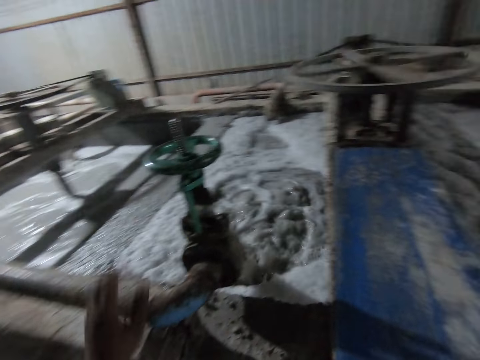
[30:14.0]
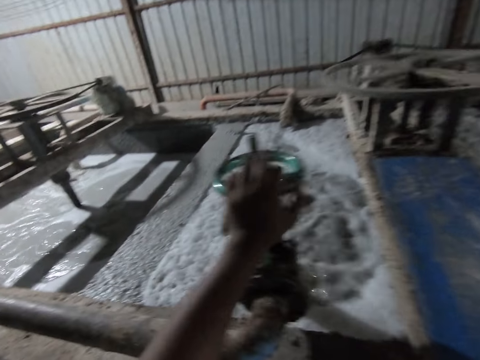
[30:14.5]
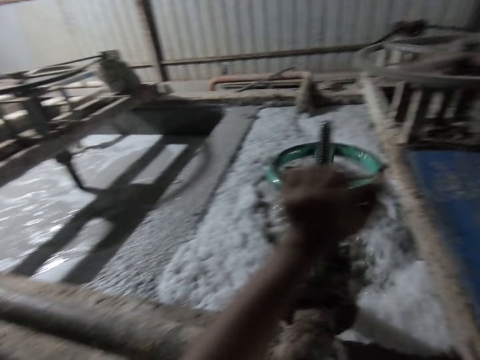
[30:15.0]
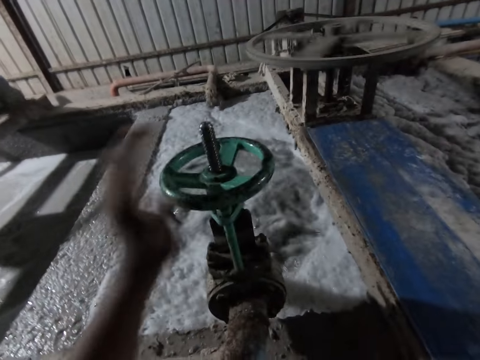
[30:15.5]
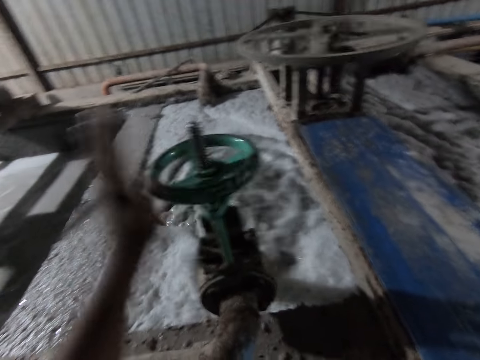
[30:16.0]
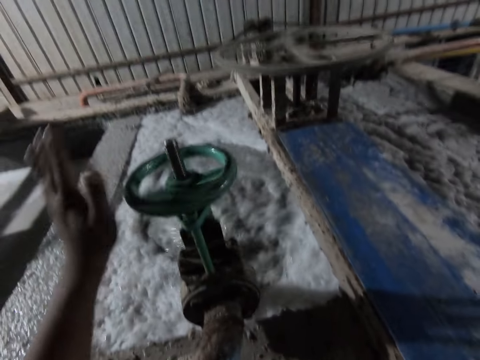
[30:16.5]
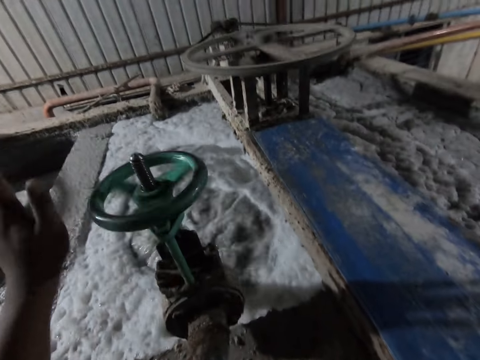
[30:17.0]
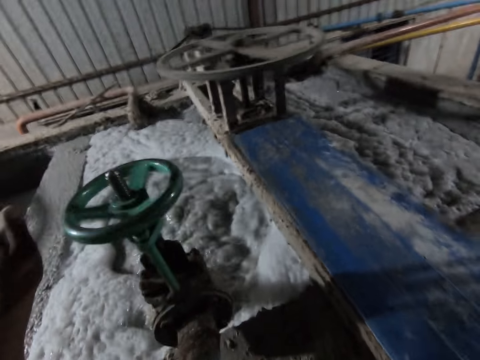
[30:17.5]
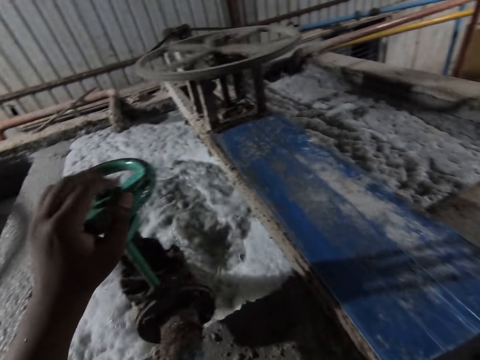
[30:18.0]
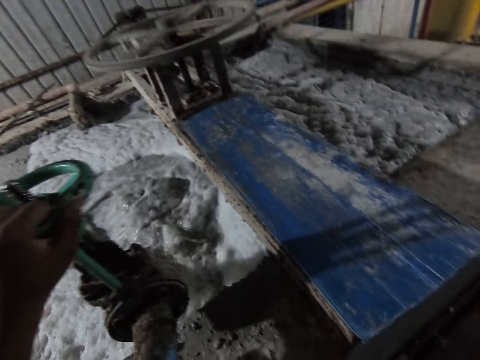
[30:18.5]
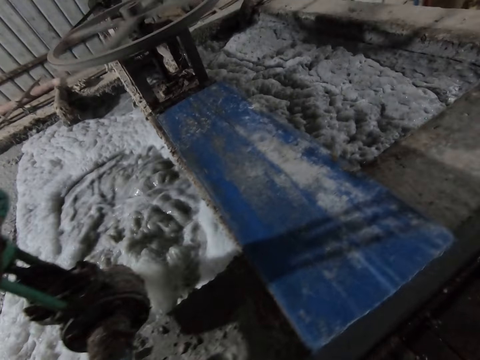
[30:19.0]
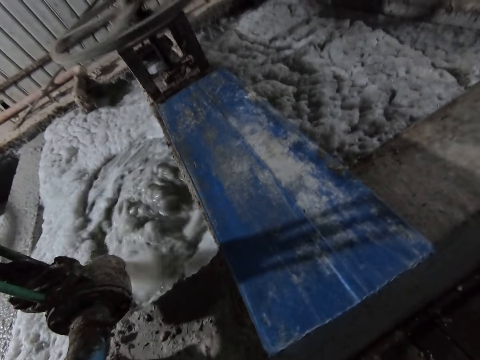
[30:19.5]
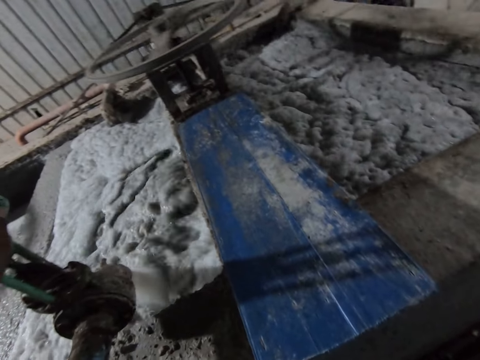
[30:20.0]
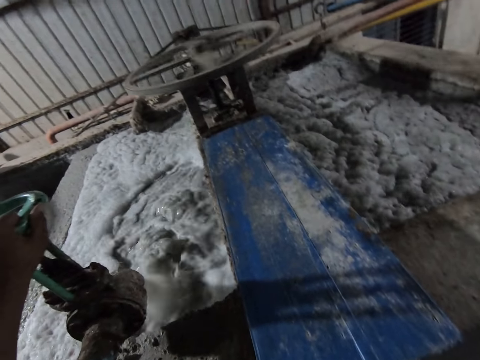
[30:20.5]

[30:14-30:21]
The camera wearer adjusts the flow of water in the egg crate making plant with his left hand. He closes the tap.

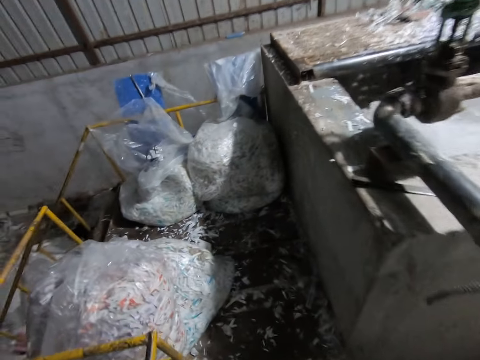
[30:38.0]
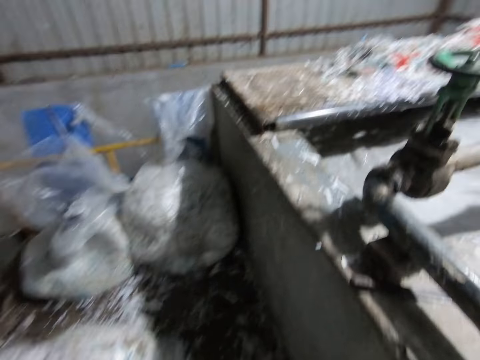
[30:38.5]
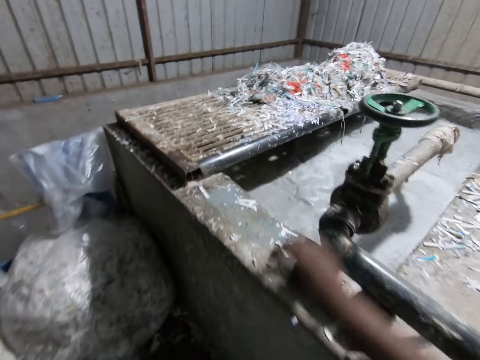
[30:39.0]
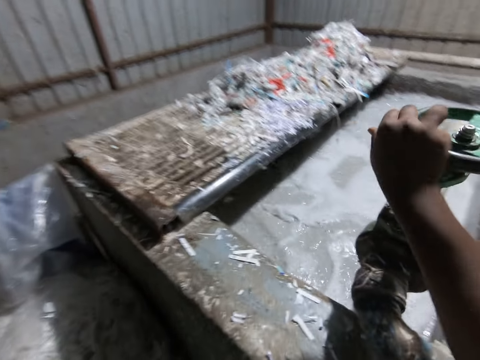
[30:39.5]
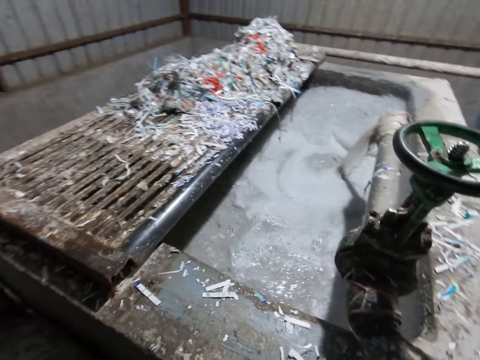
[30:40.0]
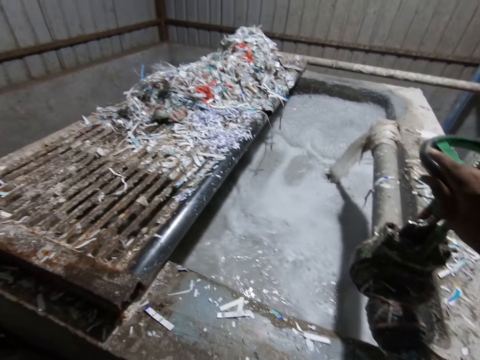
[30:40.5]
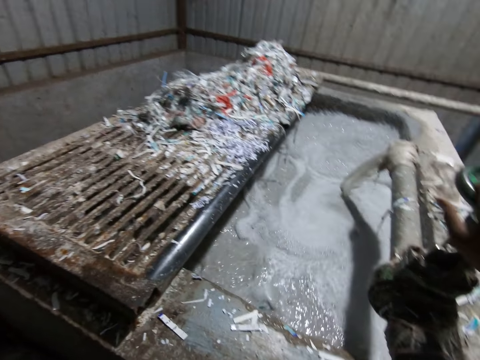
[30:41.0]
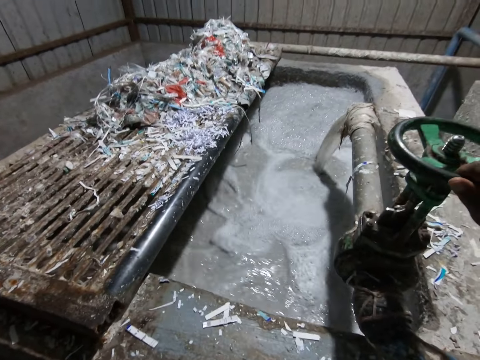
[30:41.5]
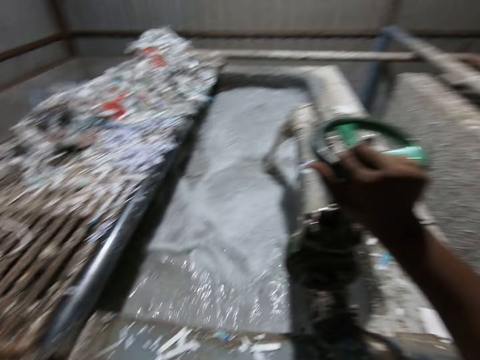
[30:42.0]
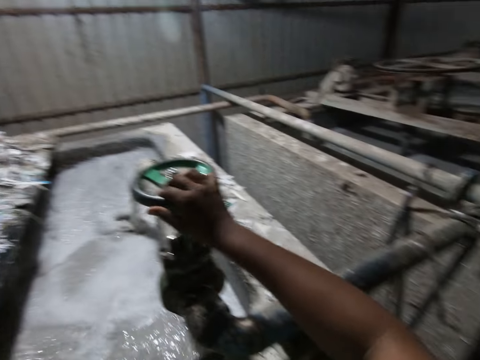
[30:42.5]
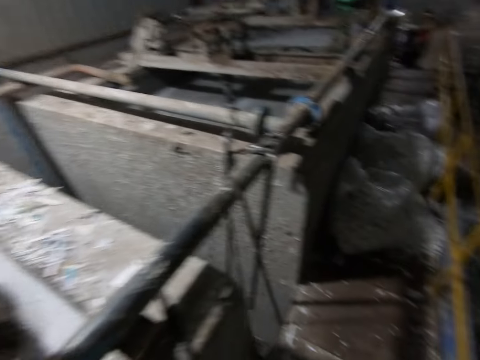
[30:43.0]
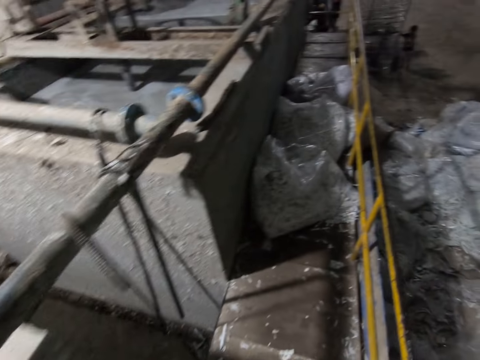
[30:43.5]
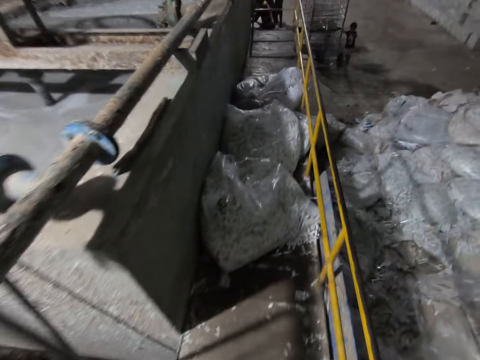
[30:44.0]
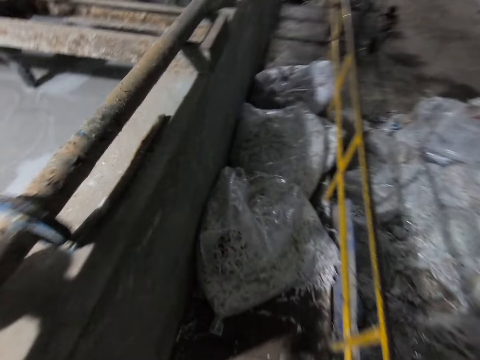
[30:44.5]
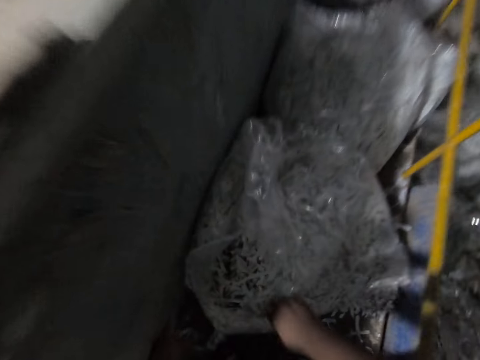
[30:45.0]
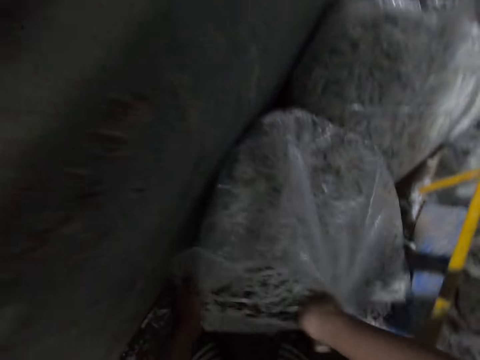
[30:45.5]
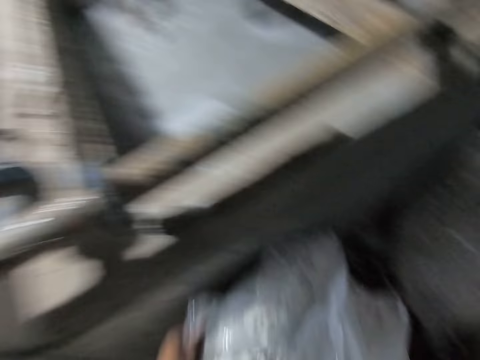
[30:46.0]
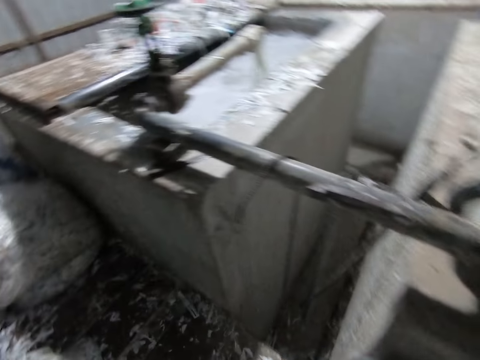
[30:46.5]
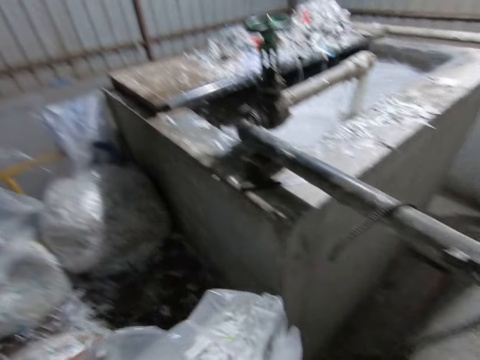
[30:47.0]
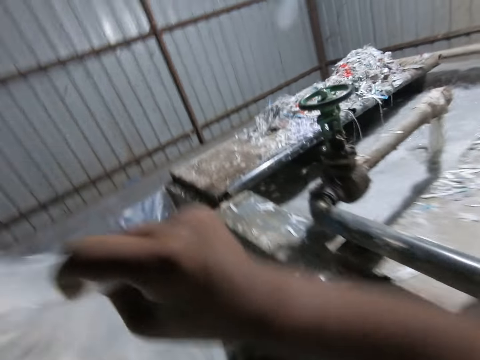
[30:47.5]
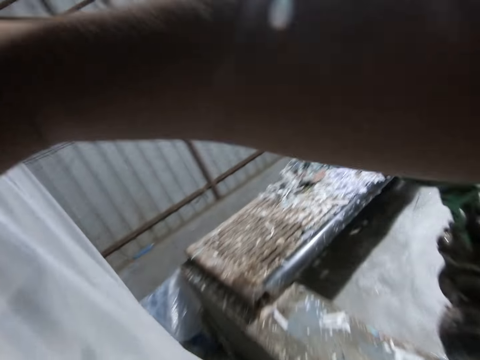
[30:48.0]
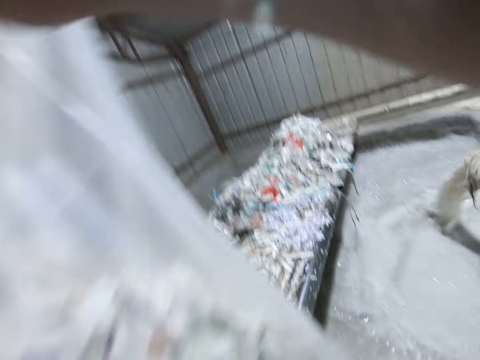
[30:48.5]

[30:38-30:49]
The camera wearer adjusts the flow of water in the egg crate making plant with his right hand. He pulls a nylon bag from the egg crate making plant with both hands.

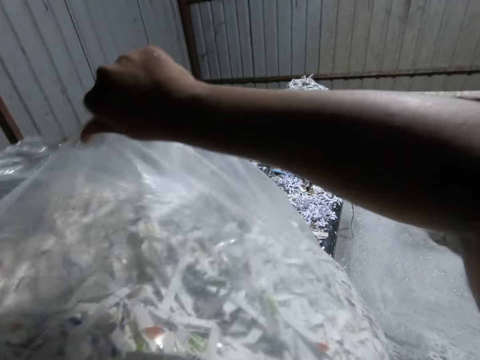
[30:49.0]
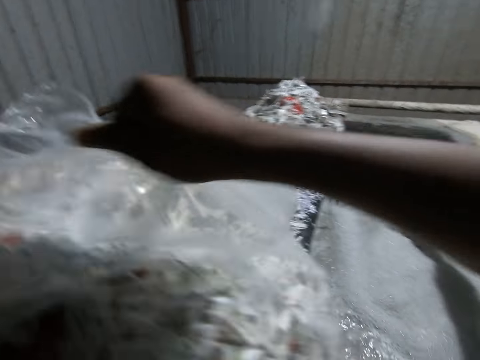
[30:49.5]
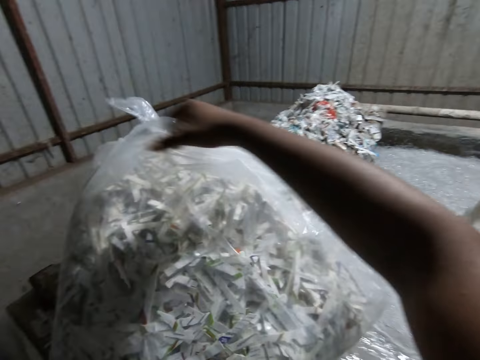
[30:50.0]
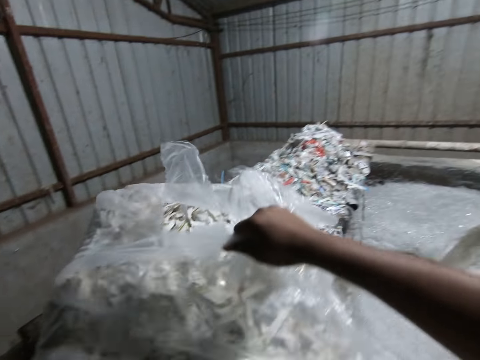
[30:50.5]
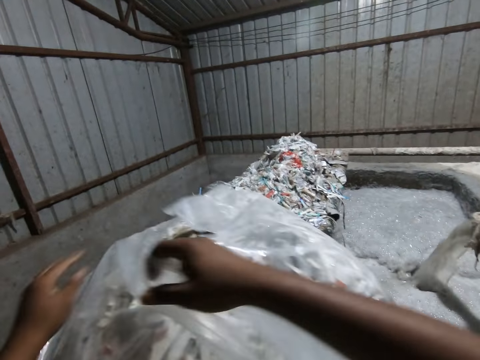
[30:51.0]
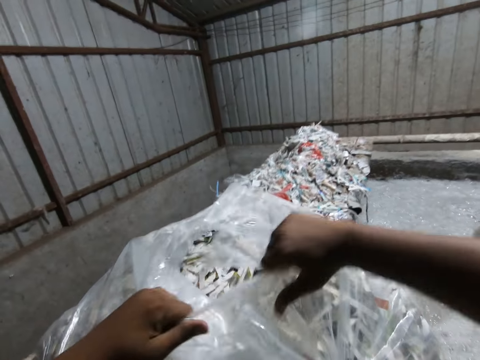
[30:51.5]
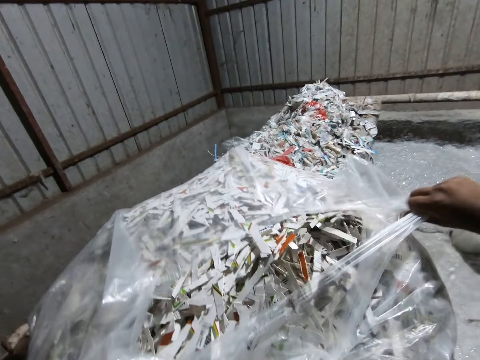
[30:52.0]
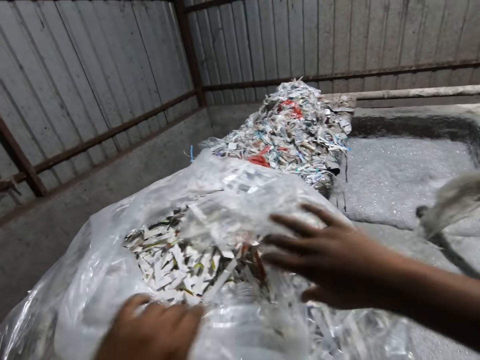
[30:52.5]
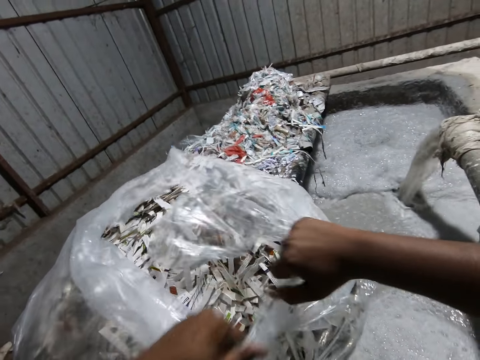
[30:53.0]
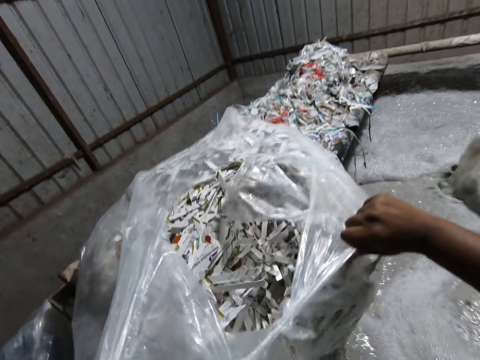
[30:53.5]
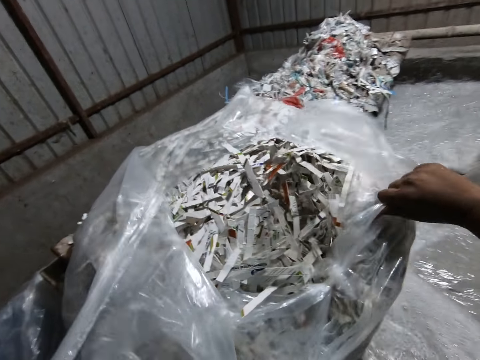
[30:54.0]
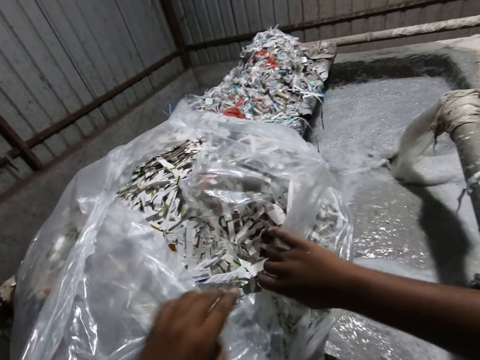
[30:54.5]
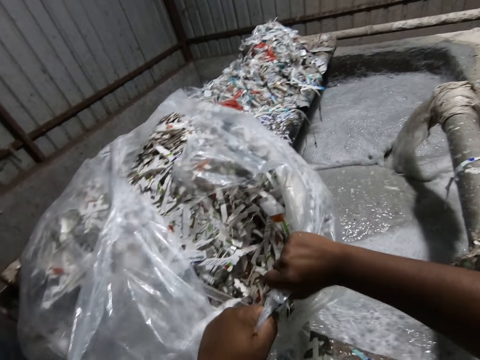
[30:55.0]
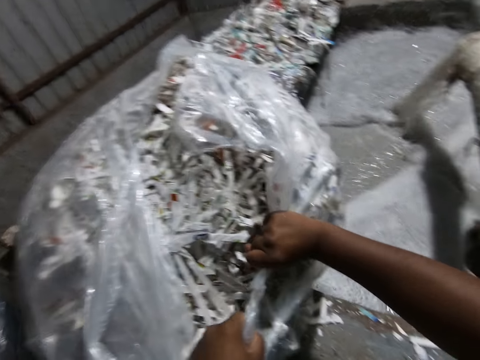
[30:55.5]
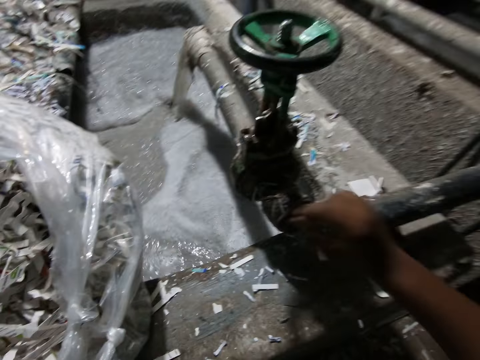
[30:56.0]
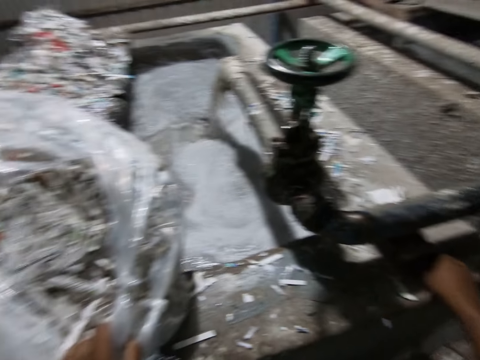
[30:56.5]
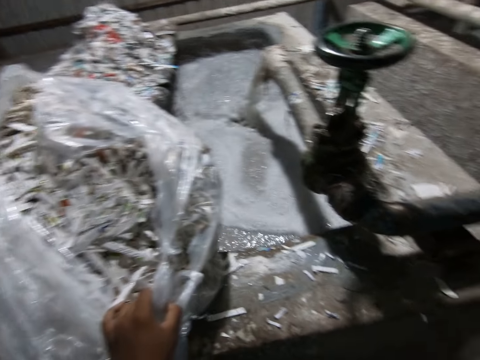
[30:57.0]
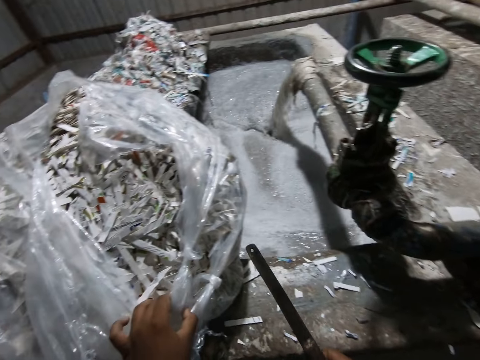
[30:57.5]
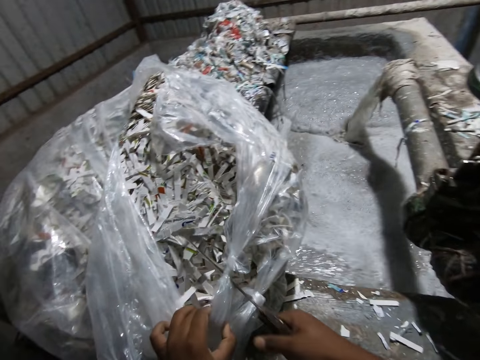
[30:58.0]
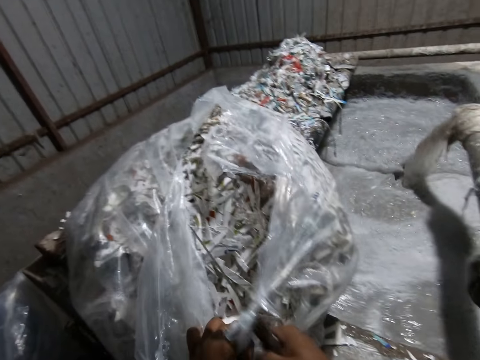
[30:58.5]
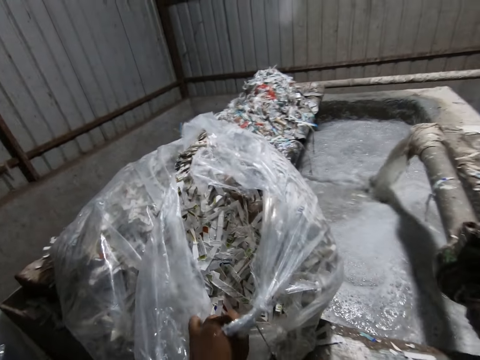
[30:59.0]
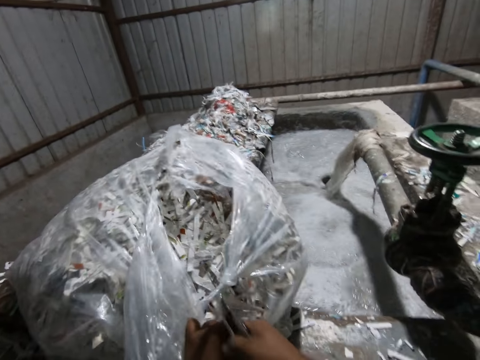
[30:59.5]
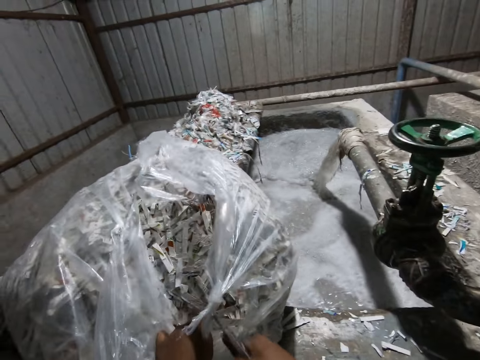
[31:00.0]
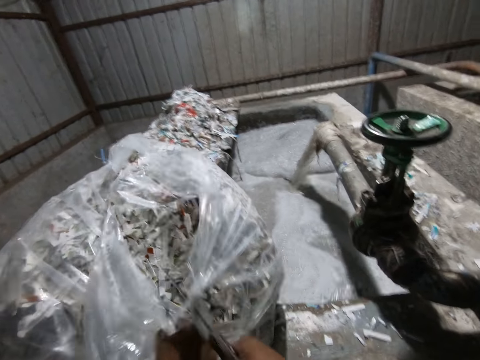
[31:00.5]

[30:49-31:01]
The camera wearer puts the bag on the stone. He tears the nylon bag with both hands. He opens the polythene bag. He picks up an iron from the egg crate making plant with his right hand. He tears the nylon bag with the iron in his right hand. He cuts the bag.
